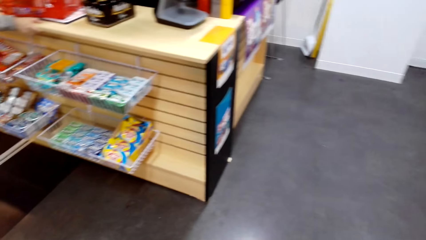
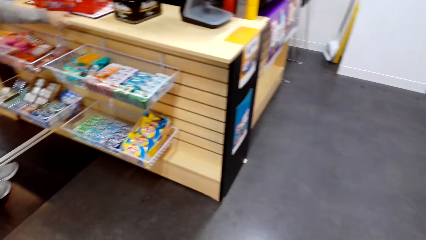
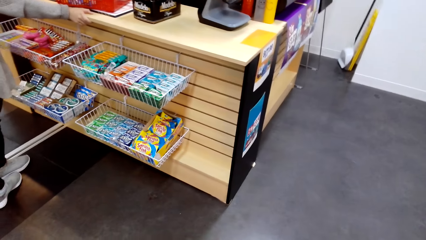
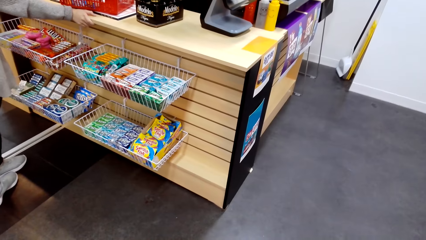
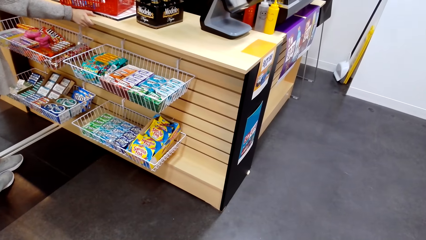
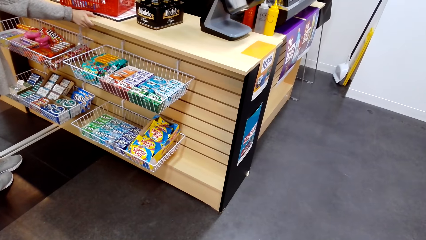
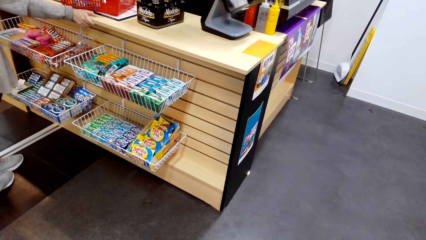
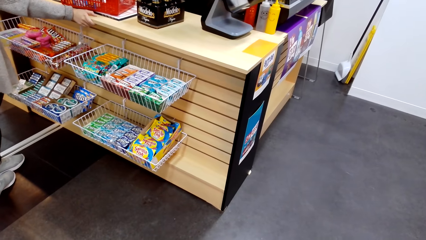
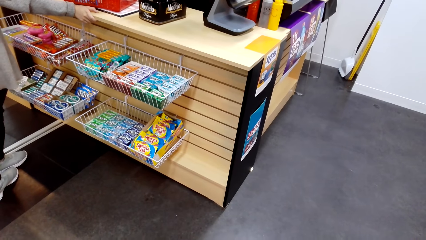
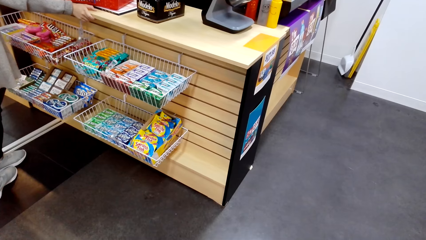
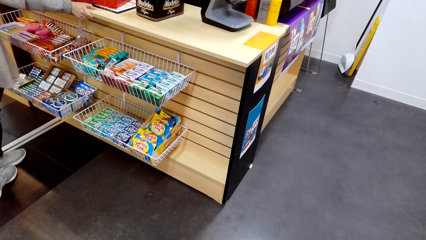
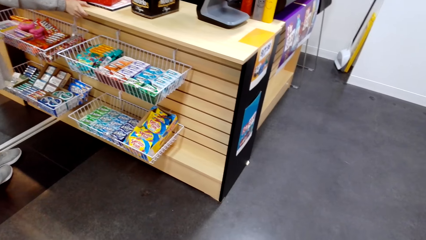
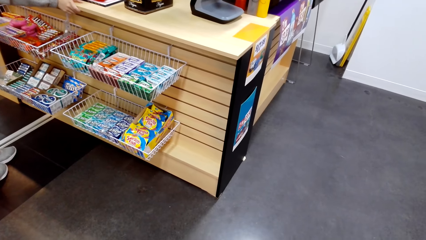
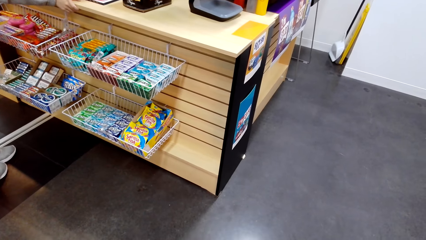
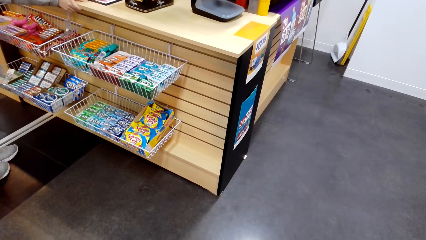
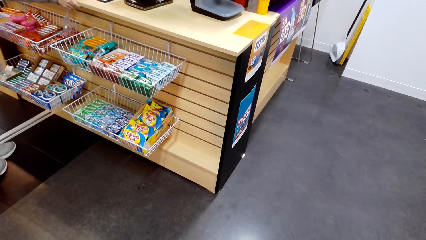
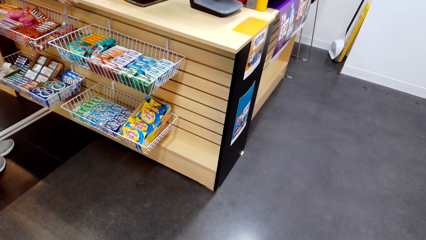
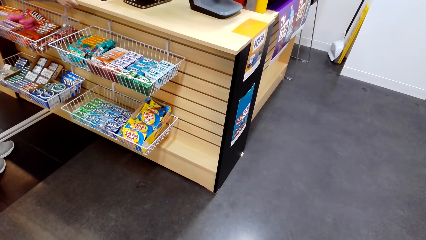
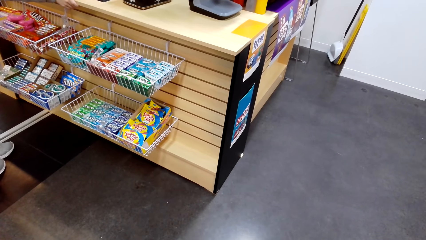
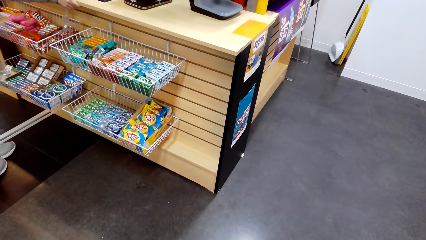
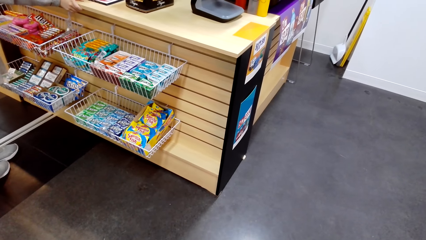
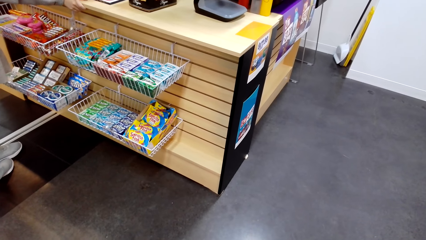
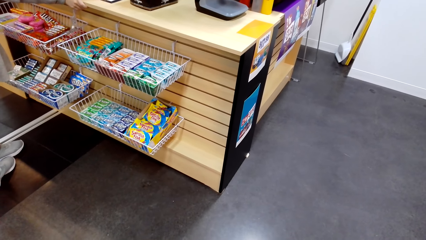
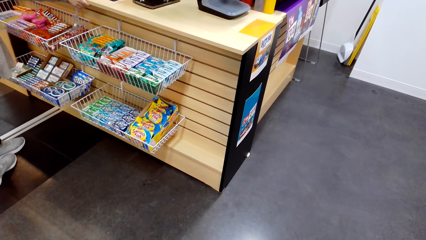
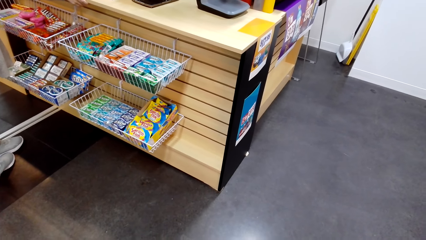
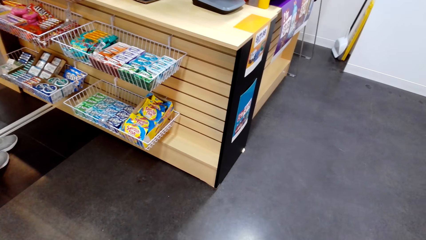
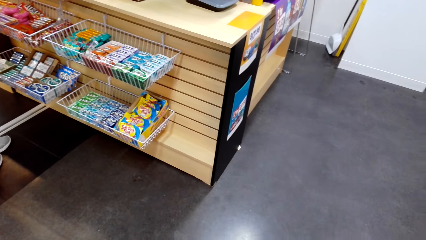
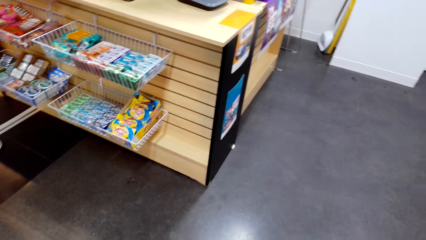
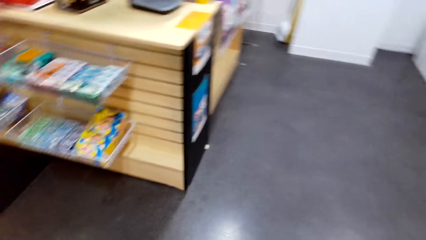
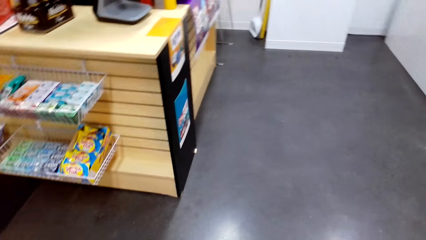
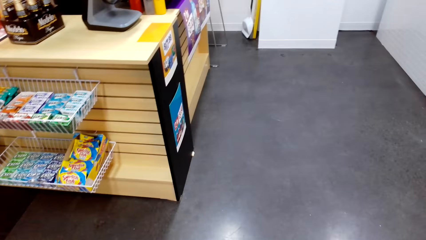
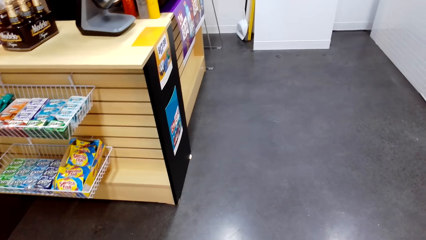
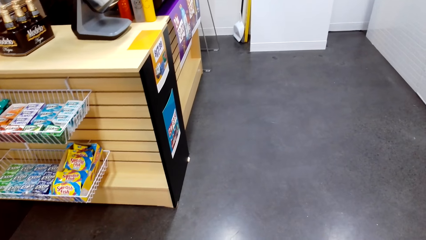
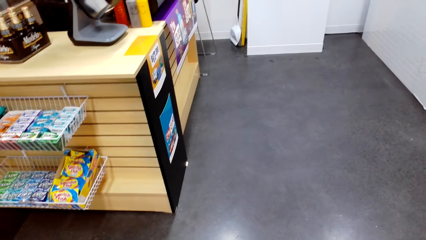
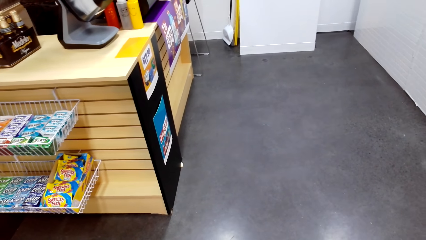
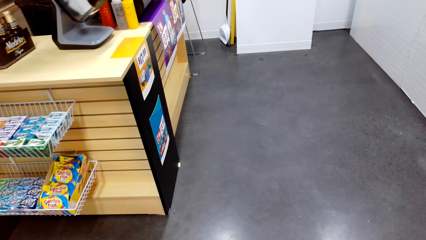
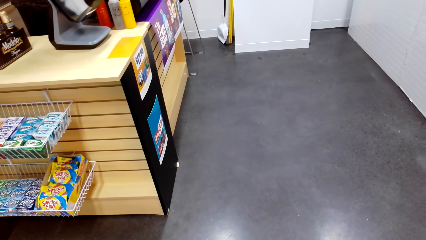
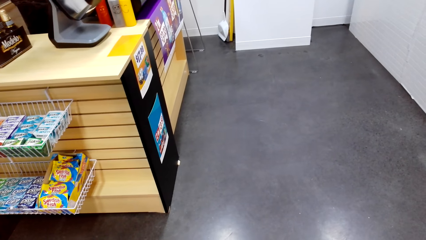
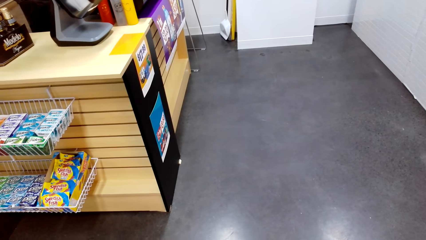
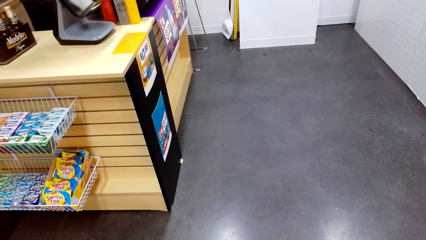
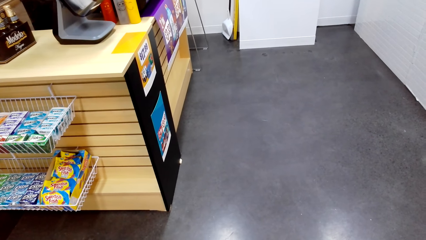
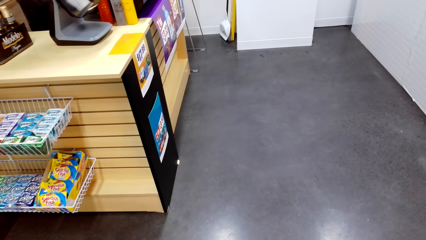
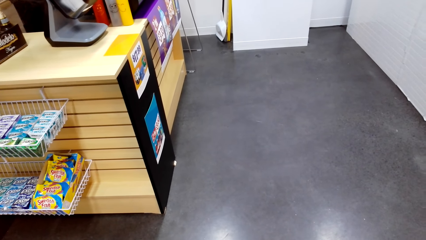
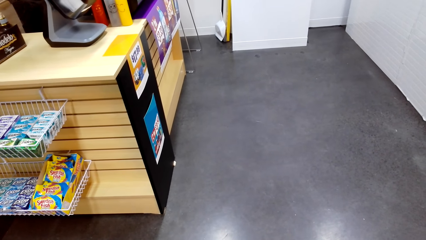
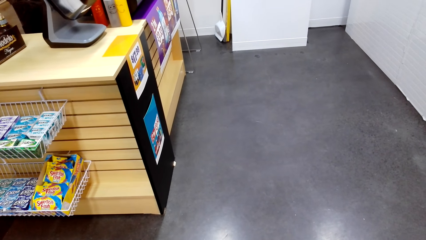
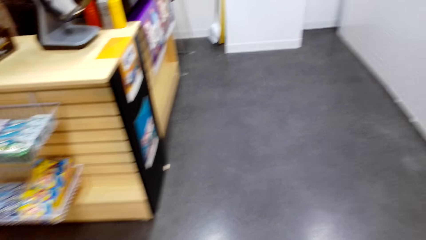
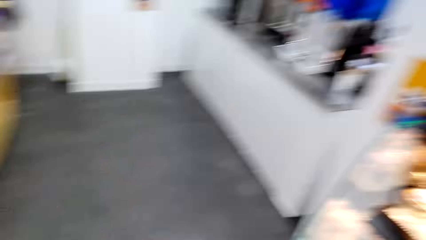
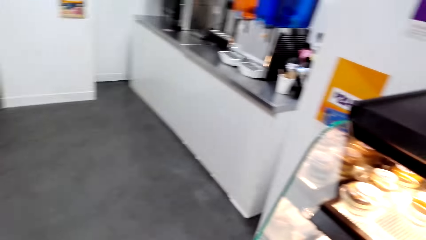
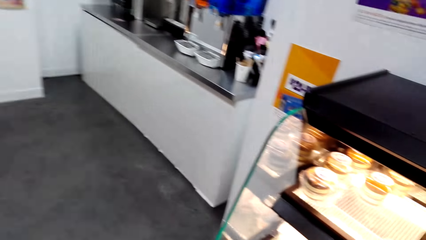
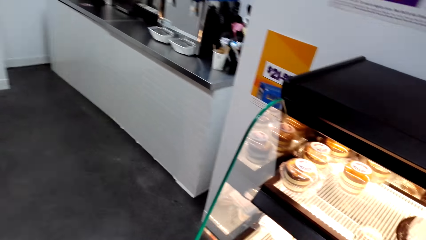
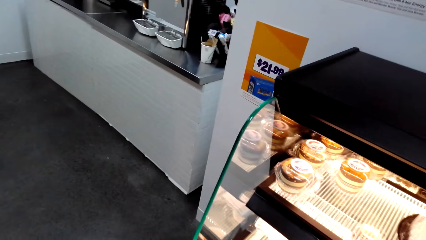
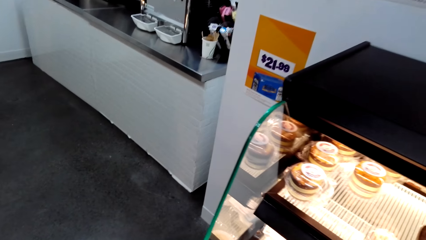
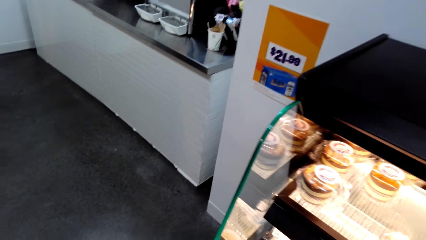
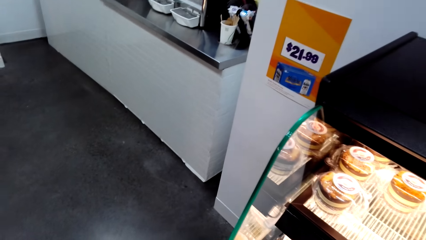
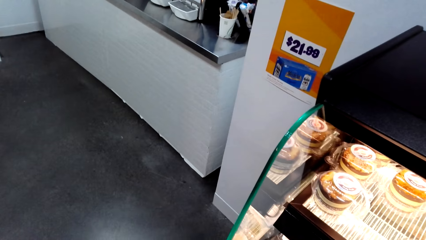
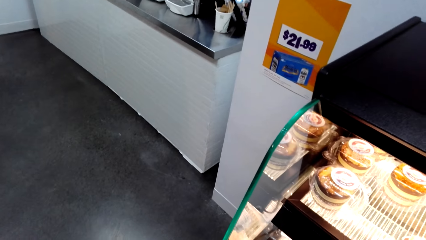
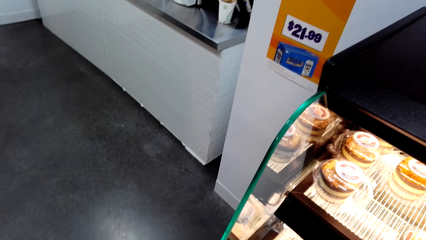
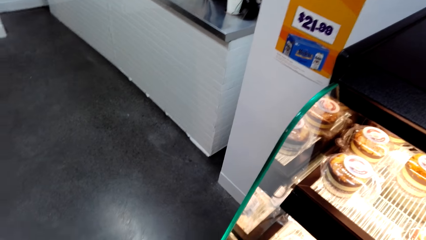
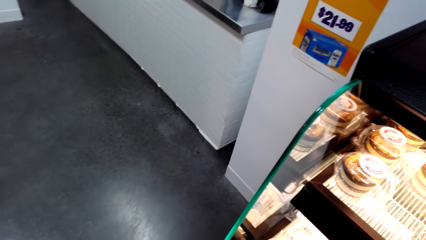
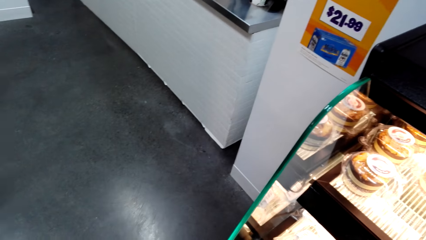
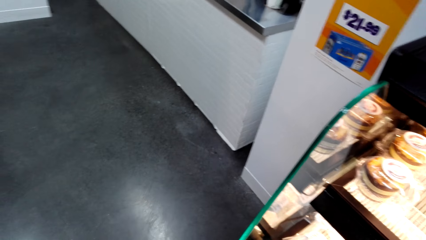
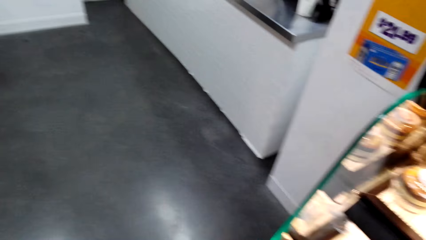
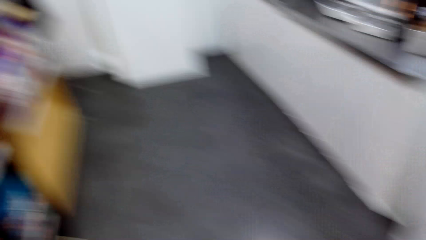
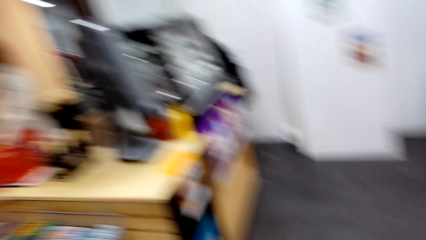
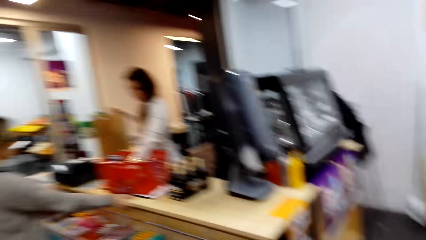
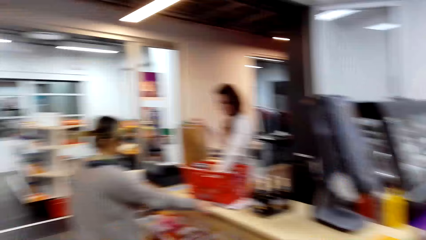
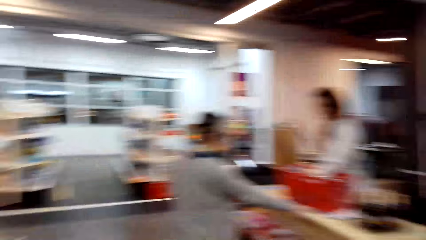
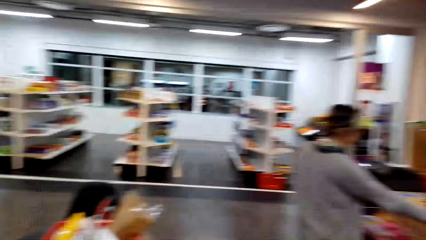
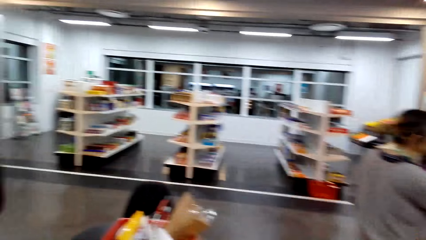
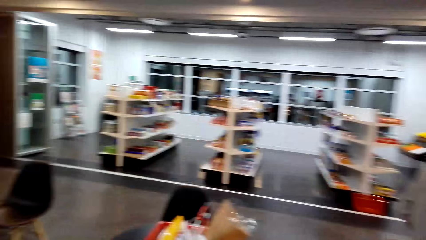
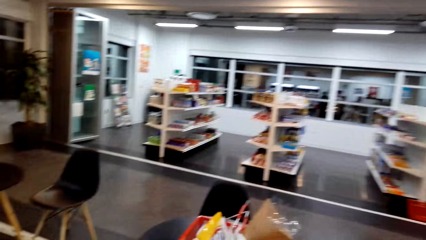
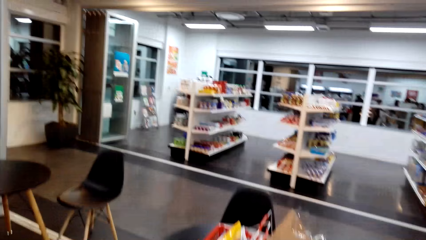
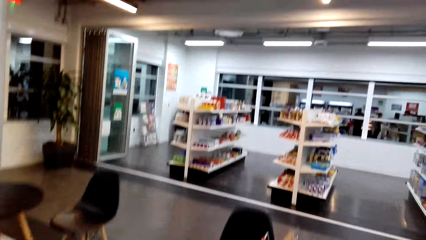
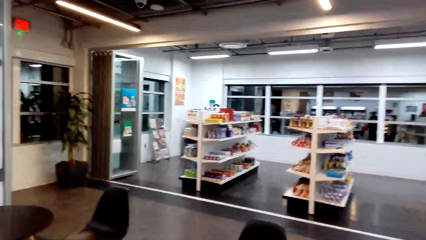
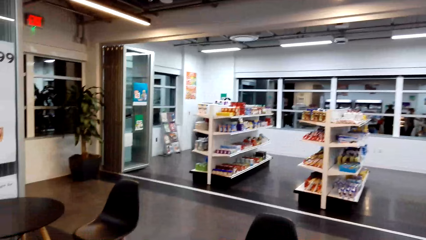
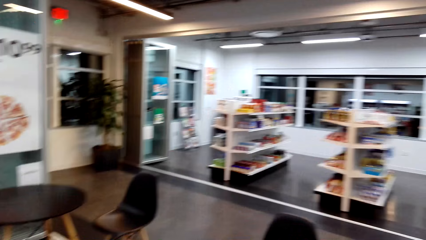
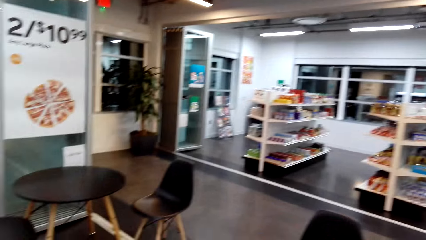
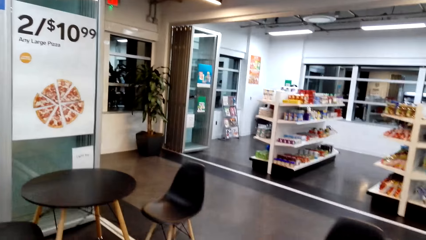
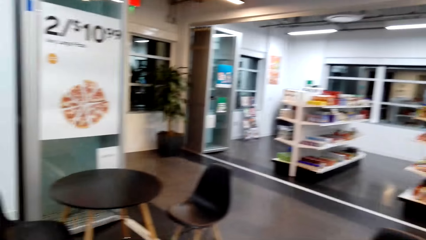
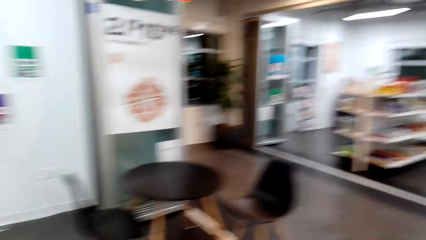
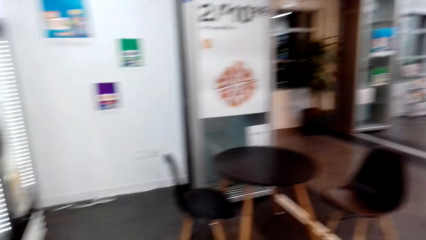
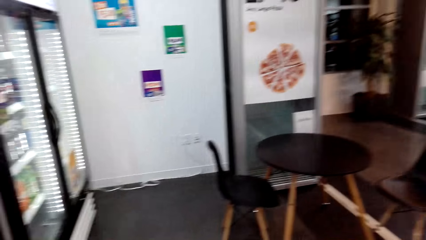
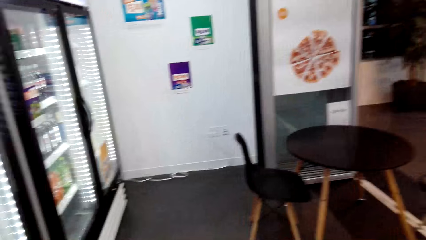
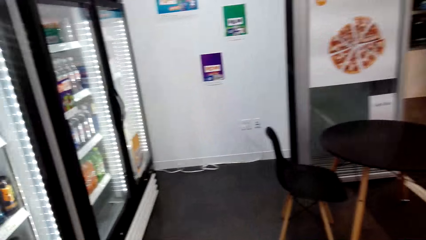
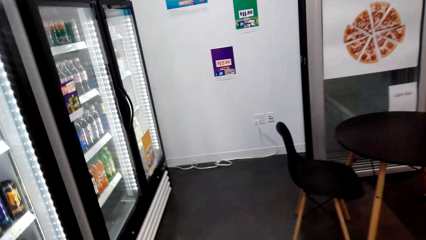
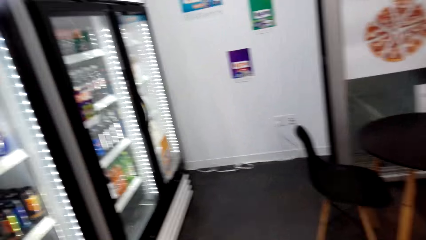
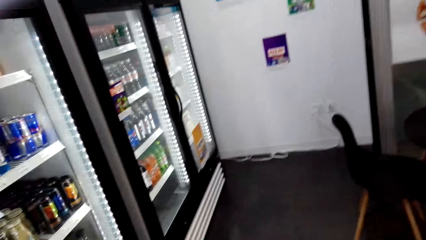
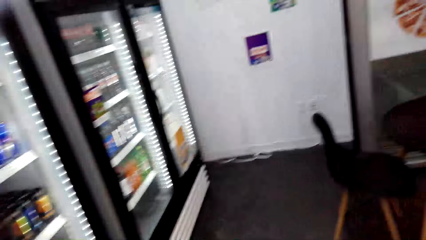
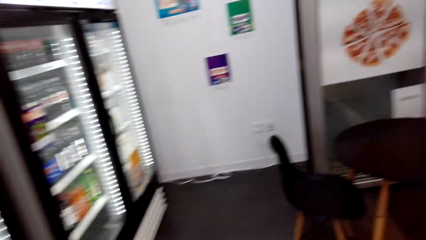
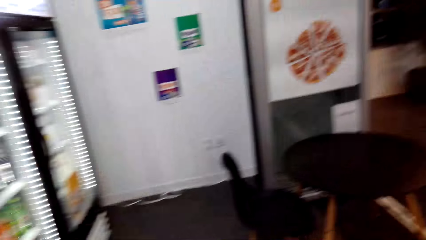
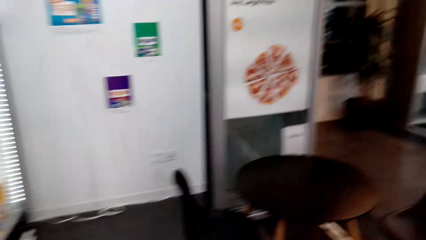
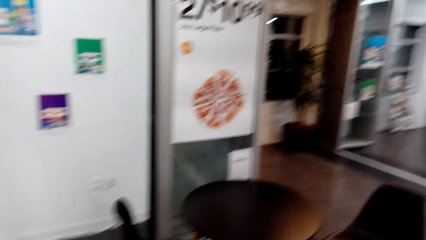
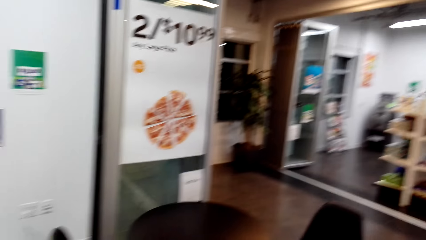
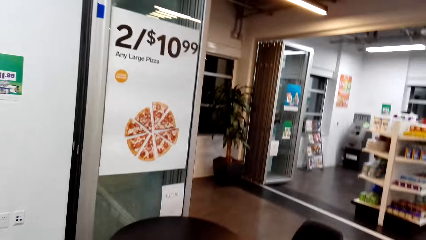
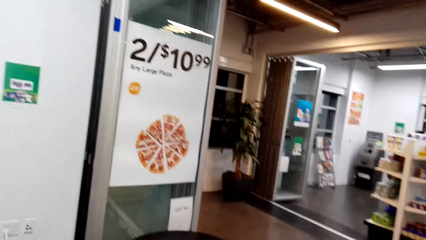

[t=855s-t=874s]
Another person stands at the counter. The camera wearer looks around. They walk.
